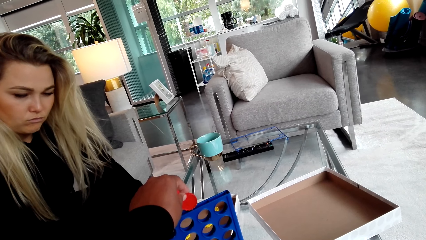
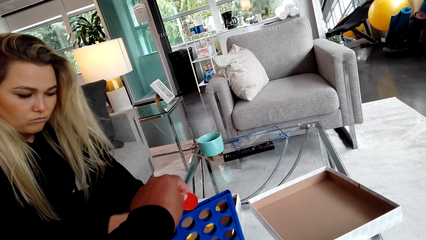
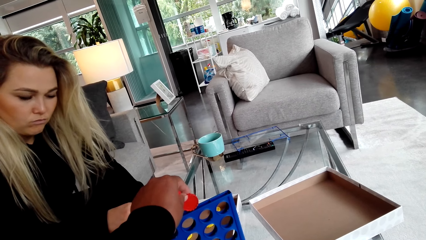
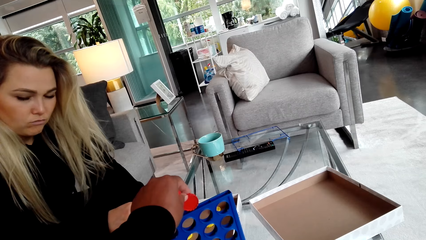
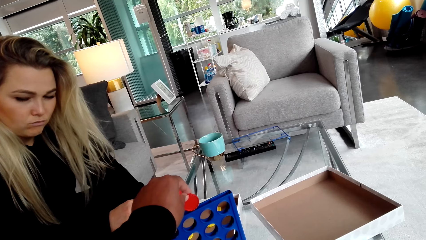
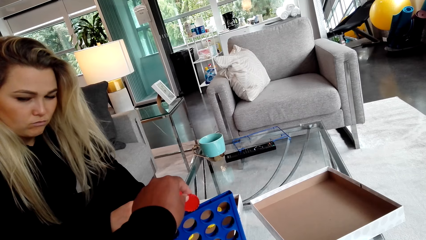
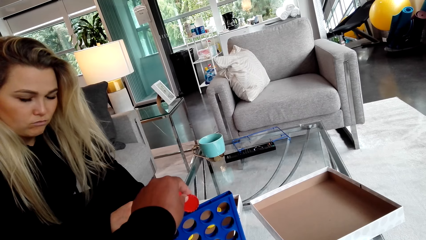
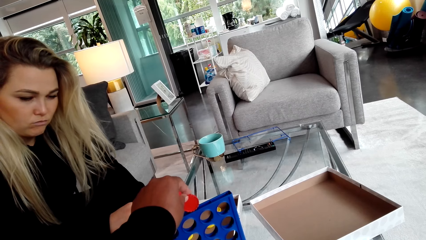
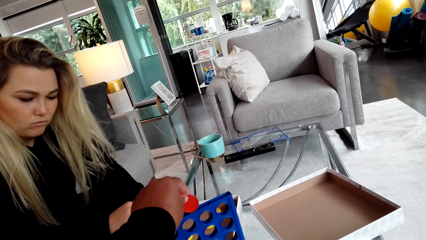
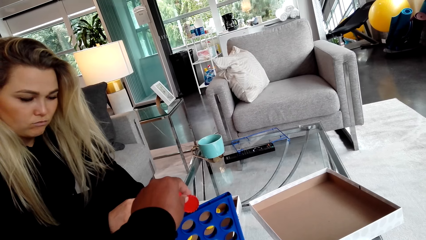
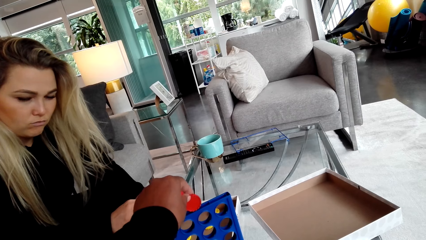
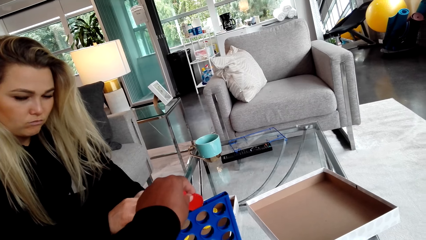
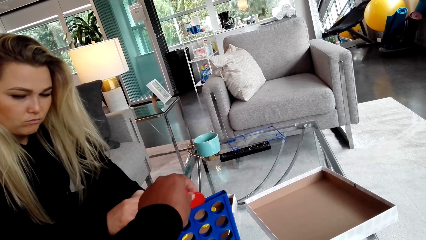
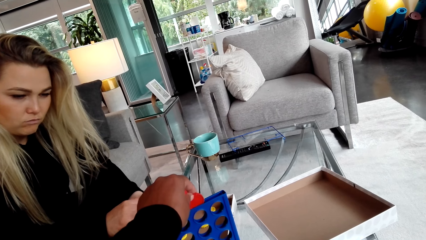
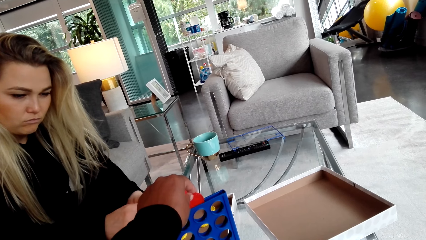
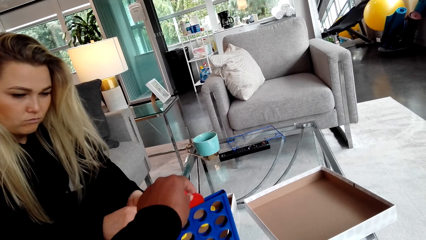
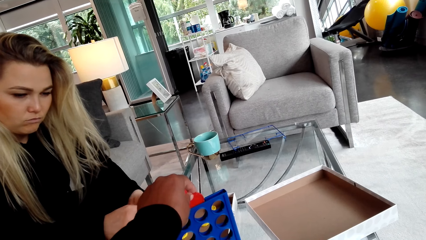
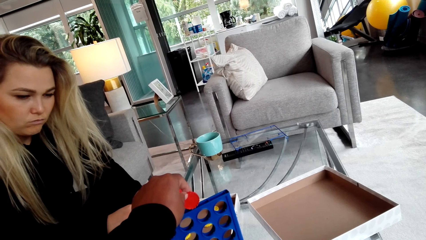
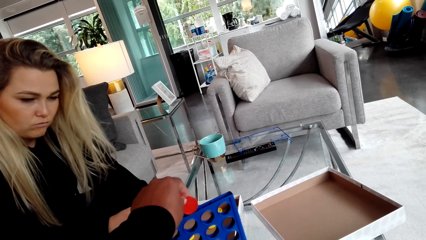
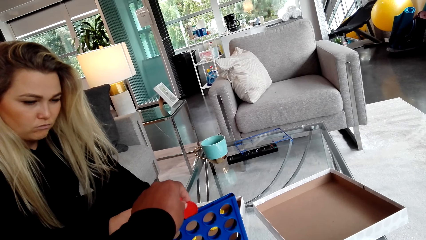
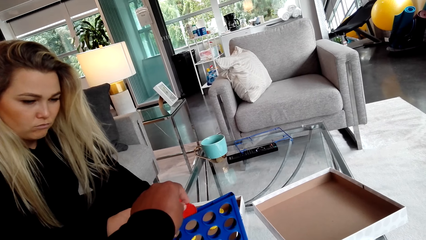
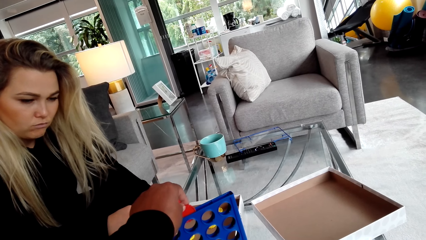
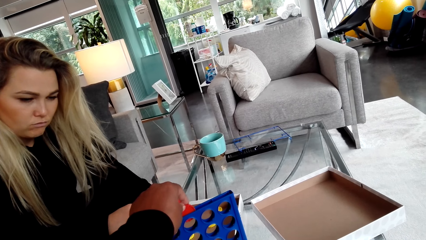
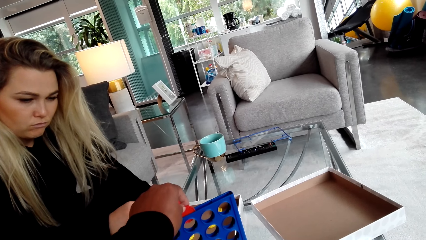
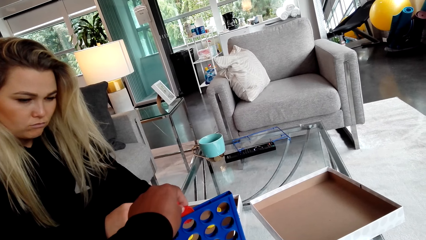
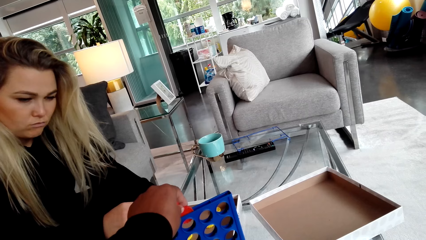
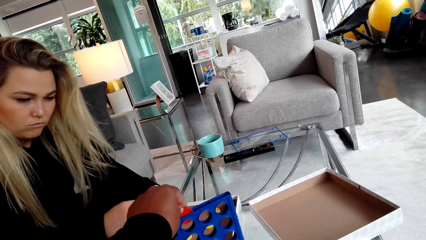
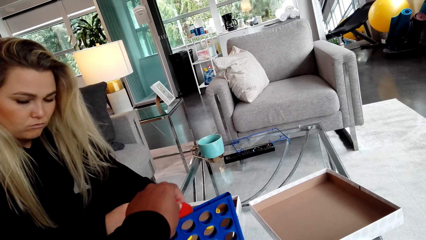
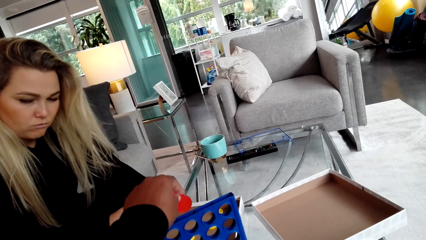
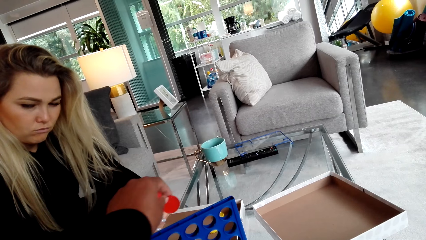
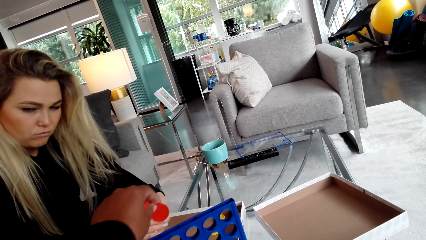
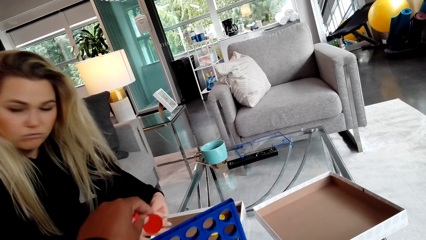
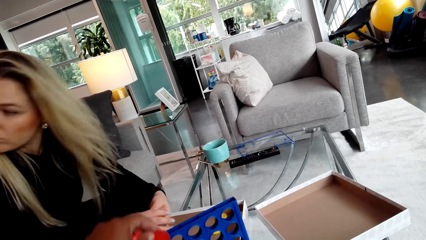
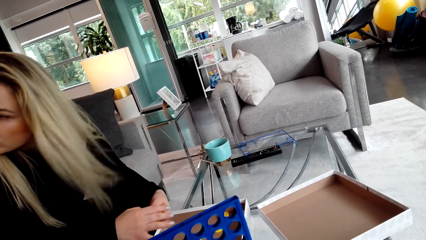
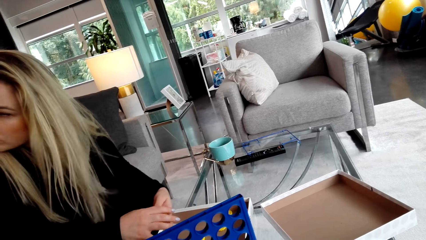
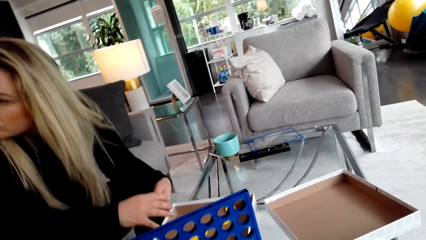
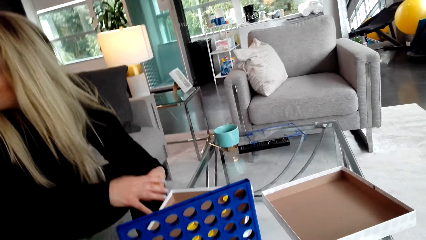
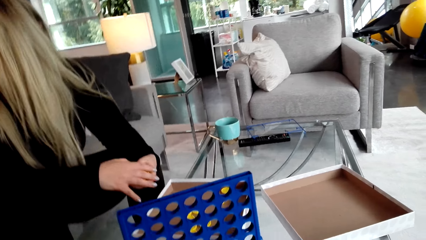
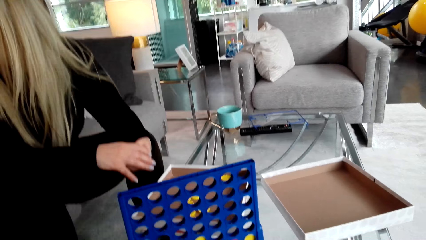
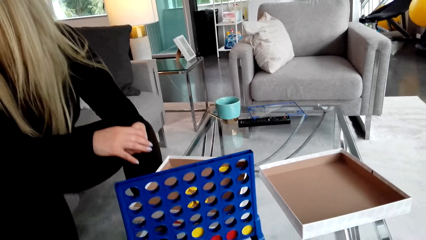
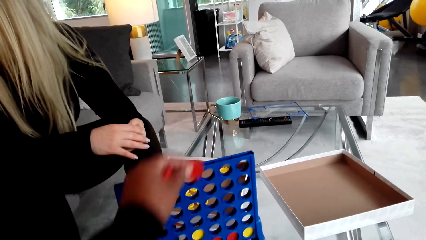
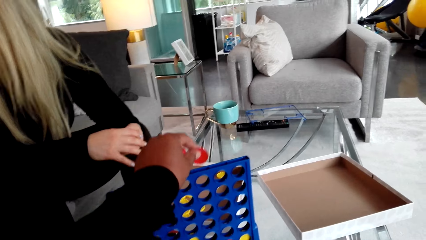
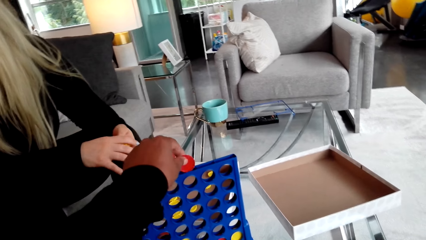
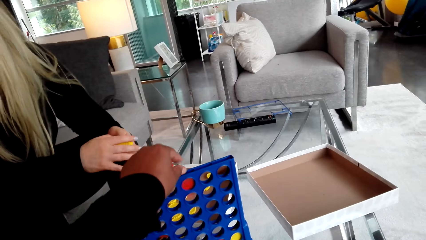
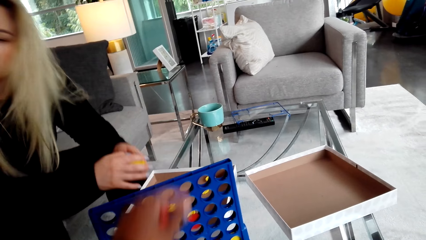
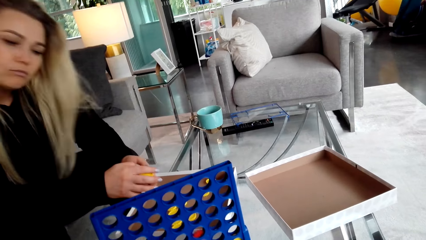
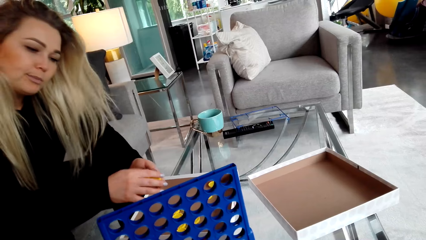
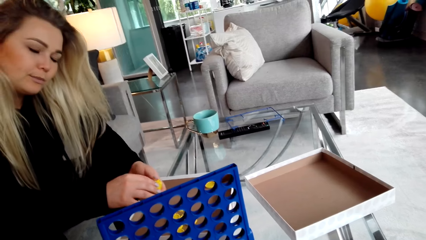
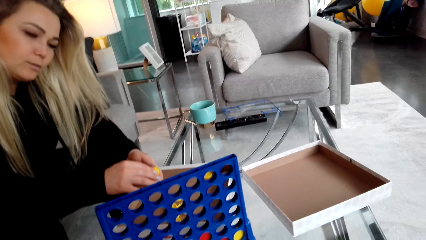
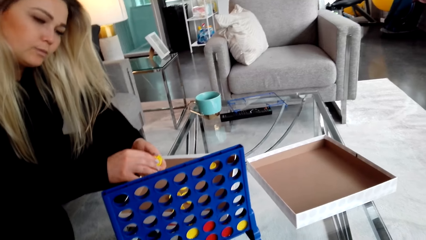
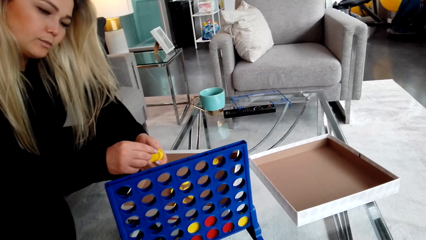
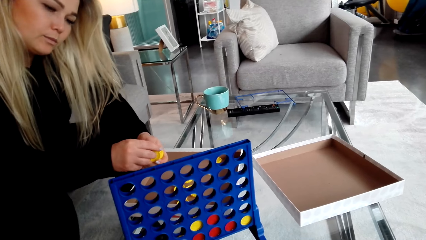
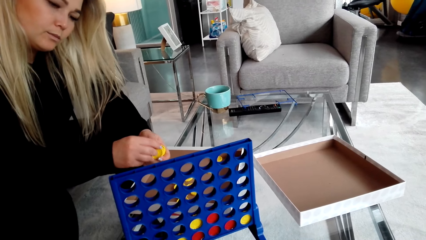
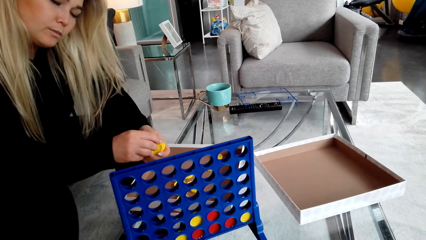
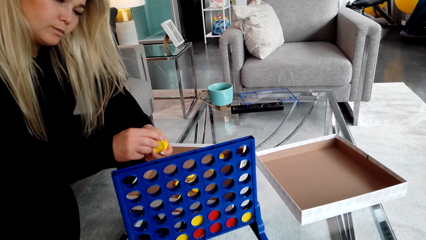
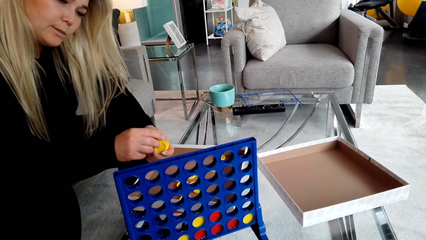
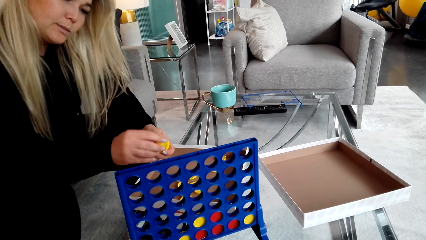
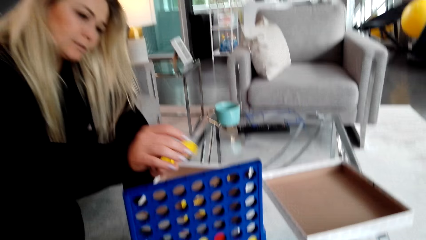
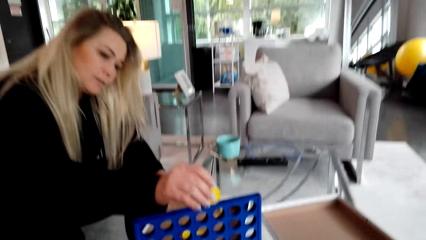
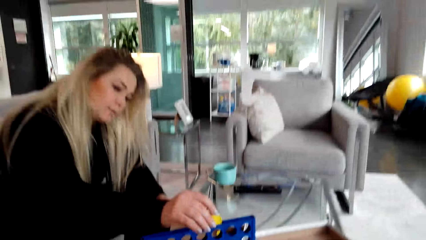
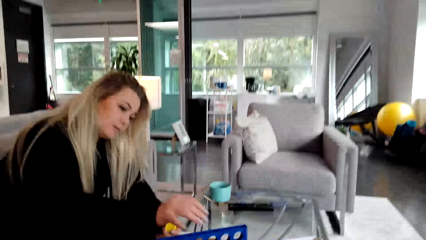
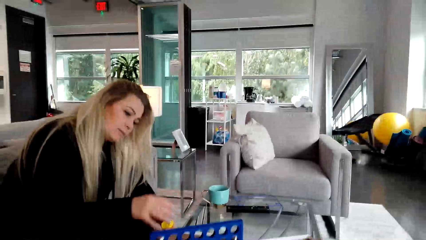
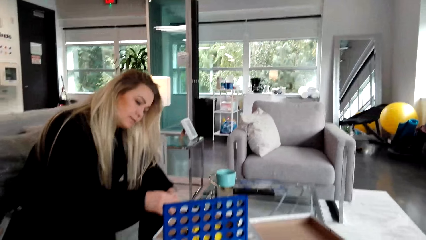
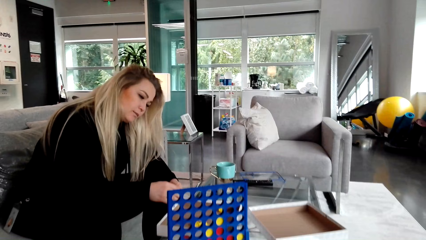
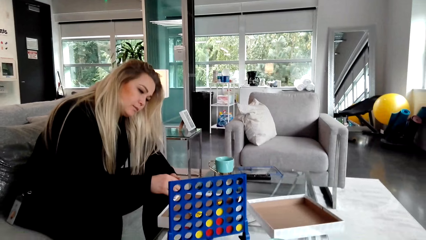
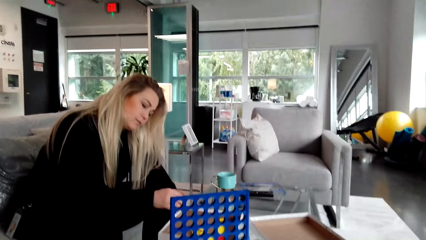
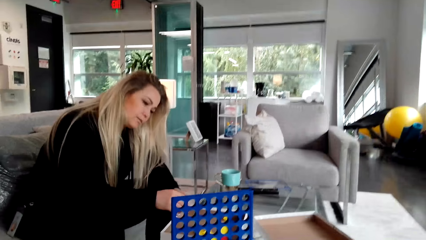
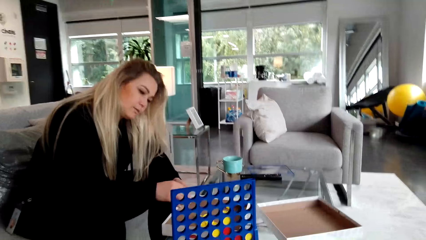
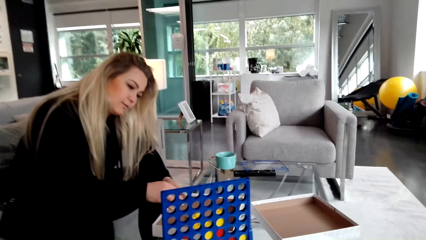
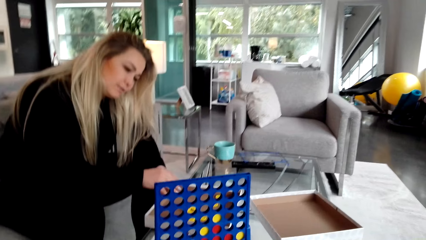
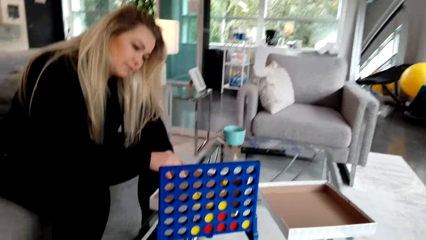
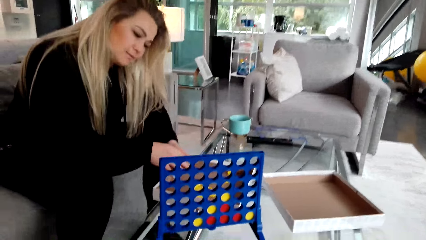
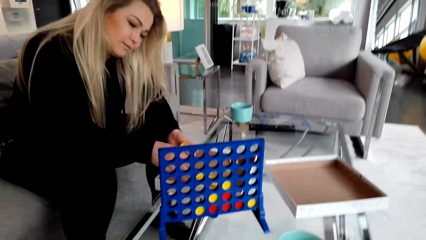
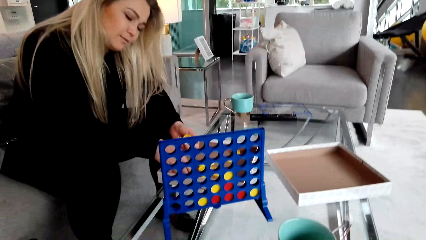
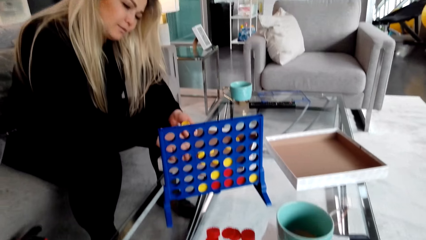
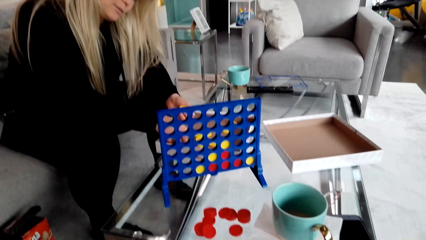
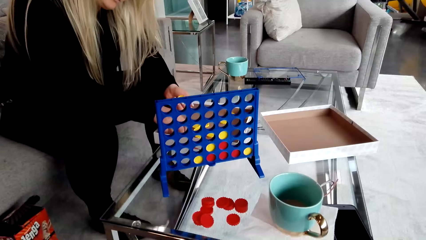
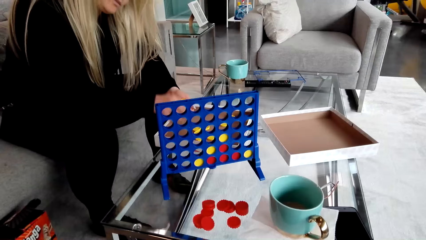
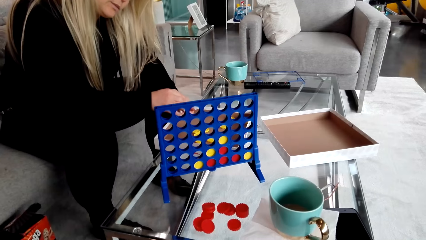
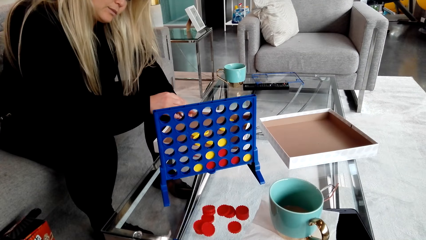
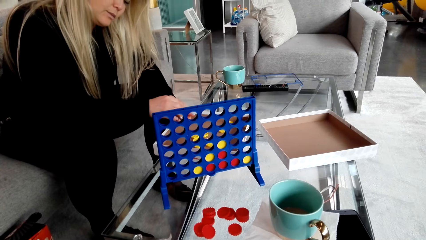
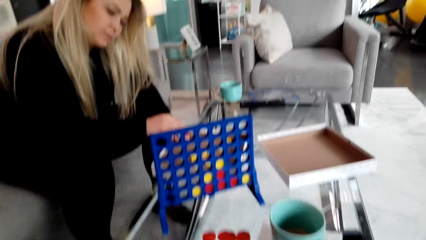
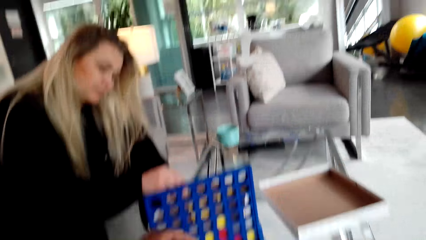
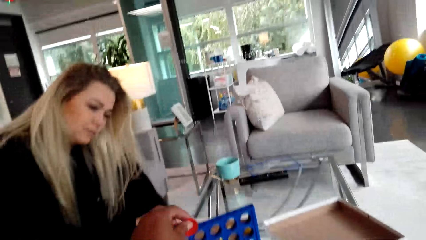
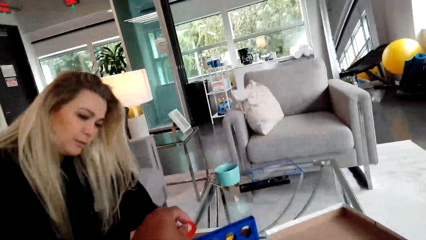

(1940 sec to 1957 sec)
A woman looks around. The camera wearer puts a bottle cap in something. The woman places a lid in the crate. The camera wearer talks to another woman.
